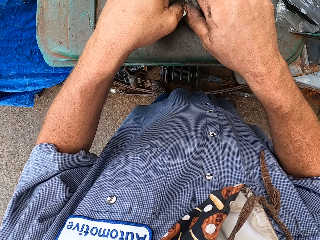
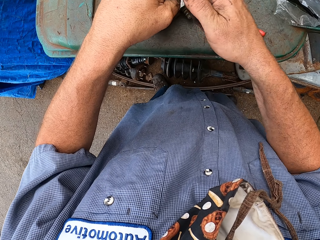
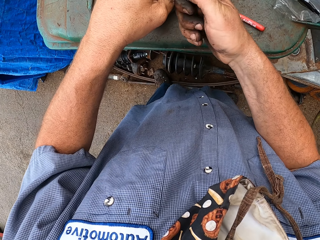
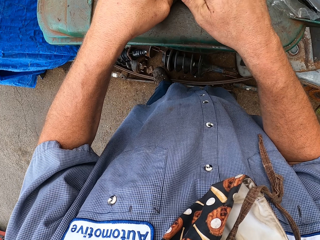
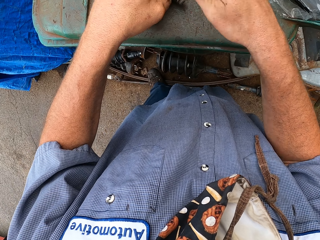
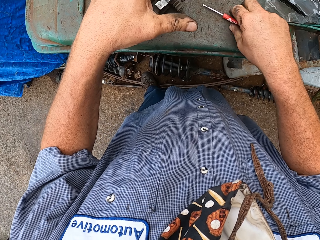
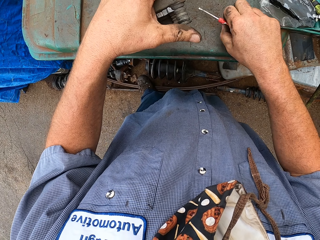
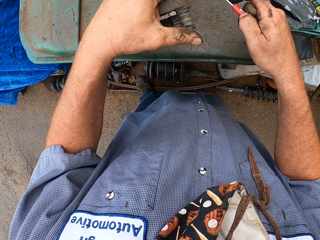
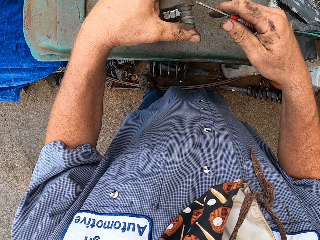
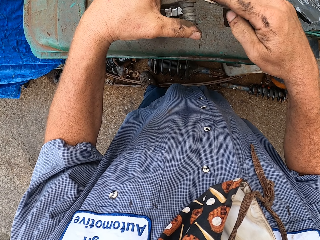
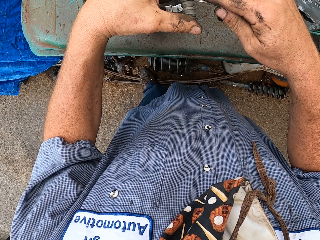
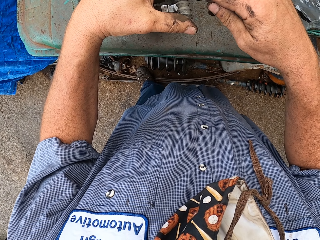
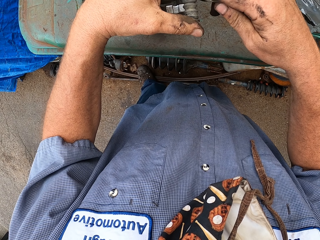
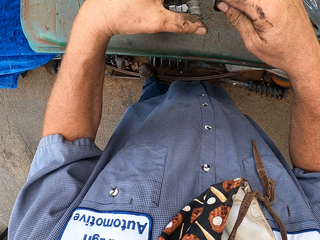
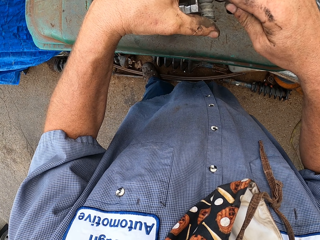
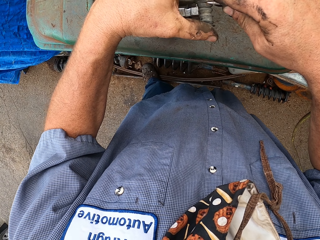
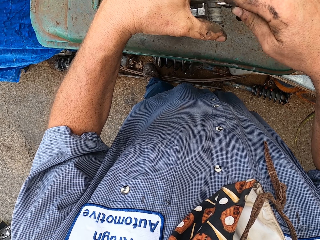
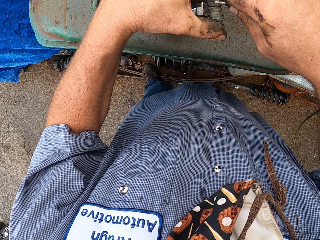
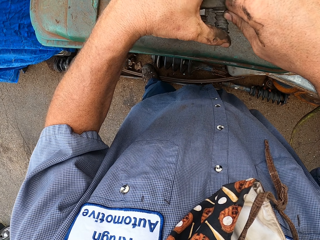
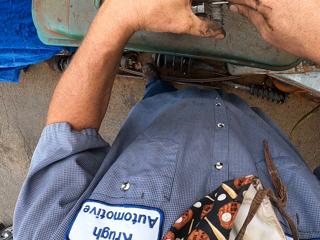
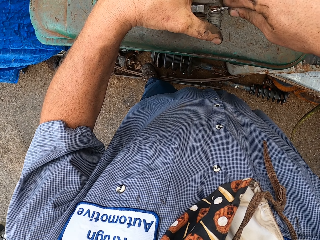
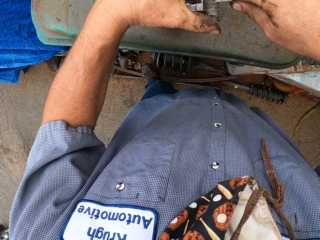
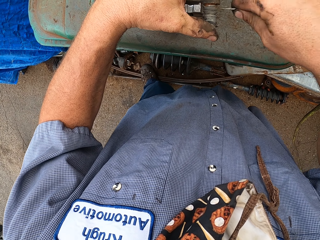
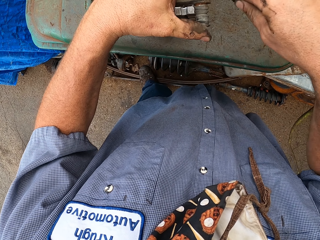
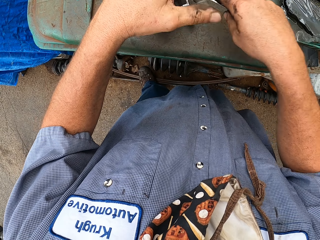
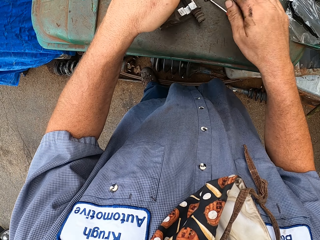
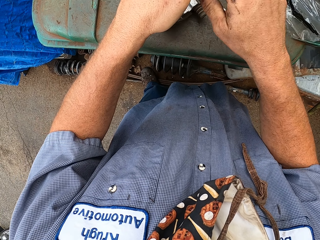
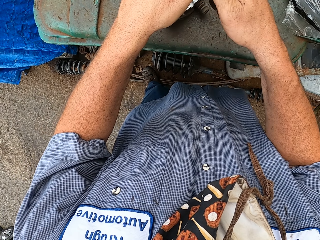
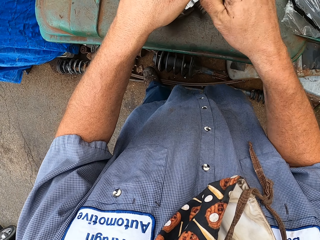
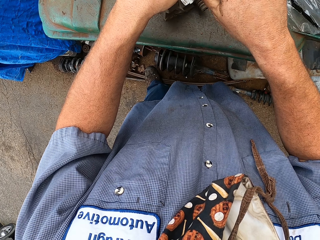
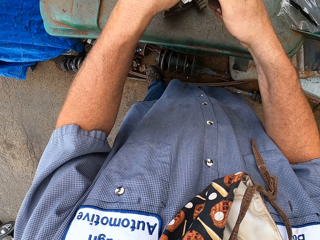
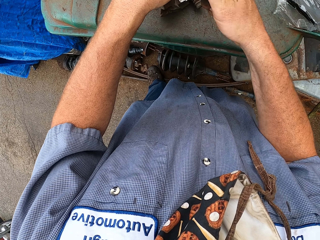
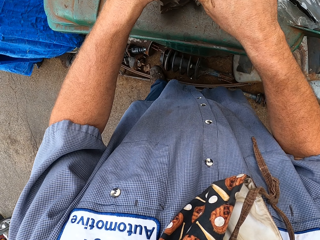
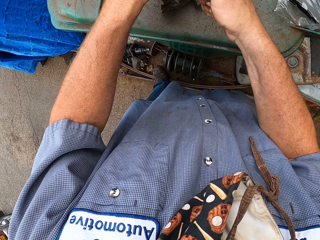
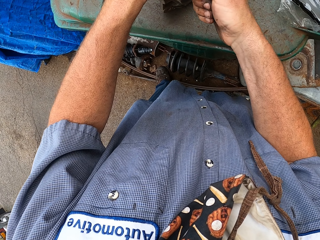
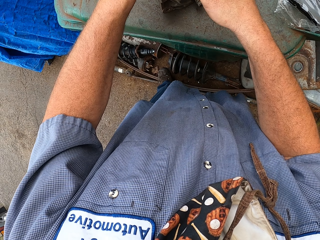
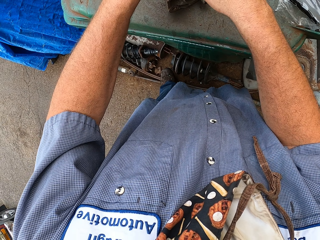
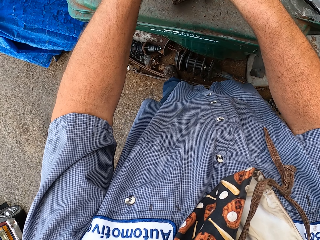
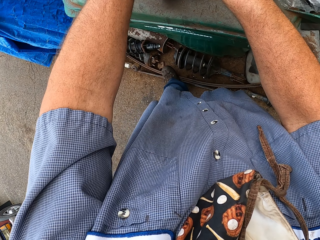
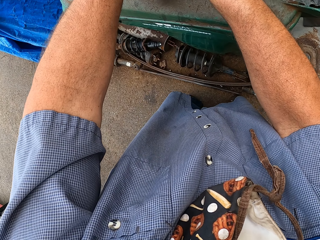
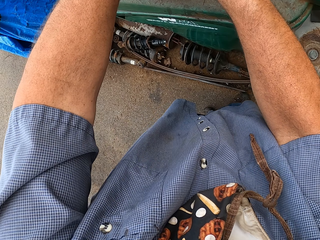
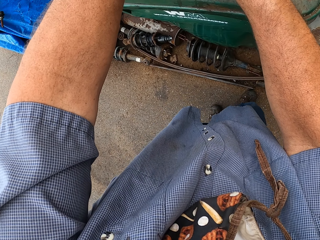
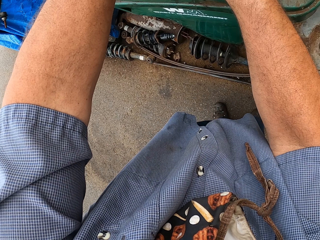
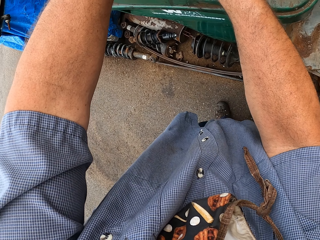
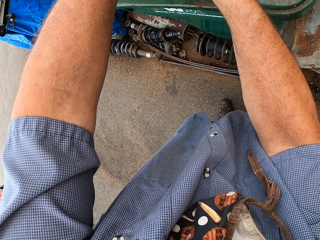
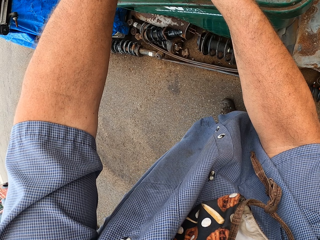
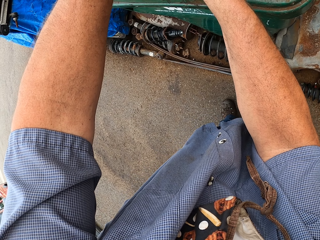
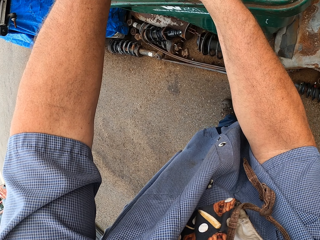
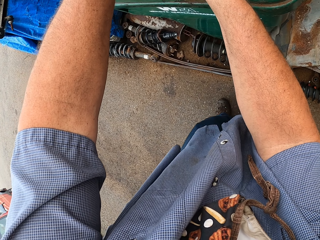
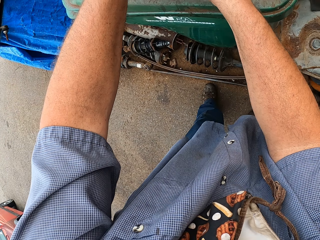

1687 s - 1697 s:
The camera wearer removes a large screw from the metal object. They pick up a mini screwdriver on top of the dustbin. They remove a large screw from the metal object with something. They place something on the bucket. They remove a large screw from the metal object.

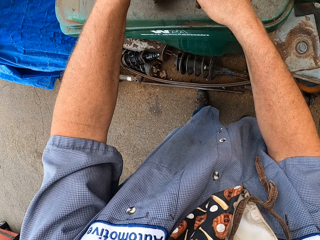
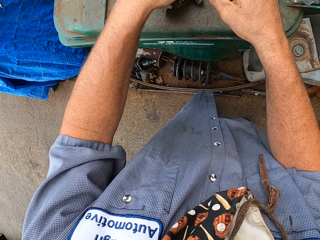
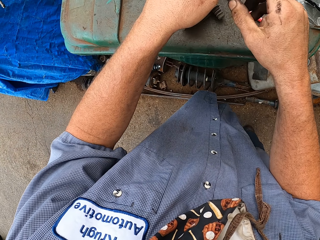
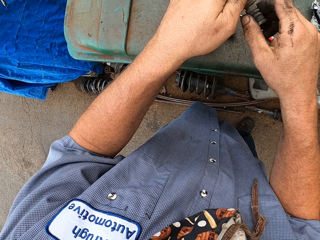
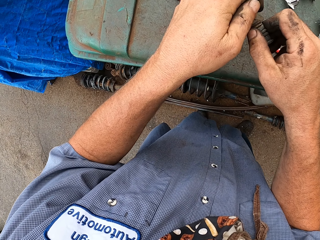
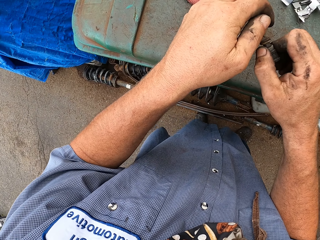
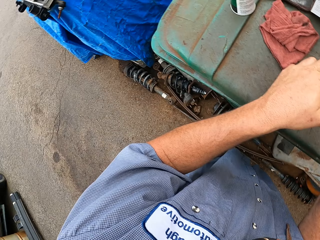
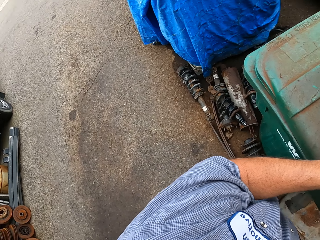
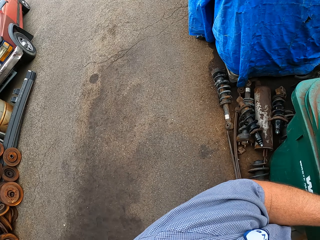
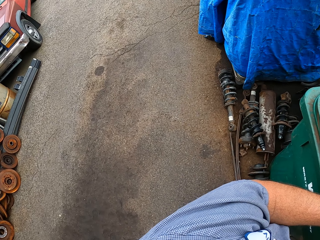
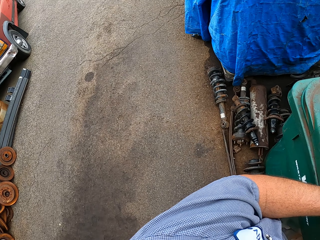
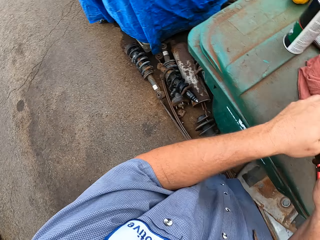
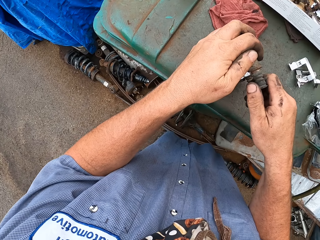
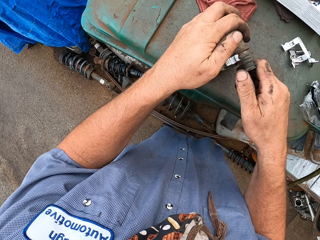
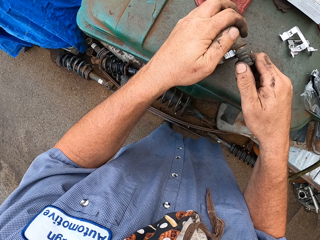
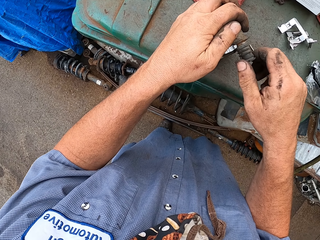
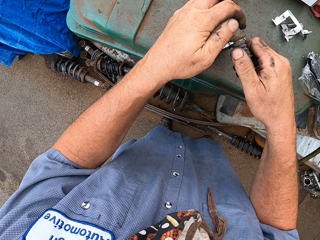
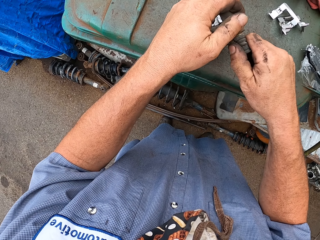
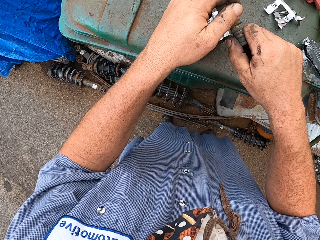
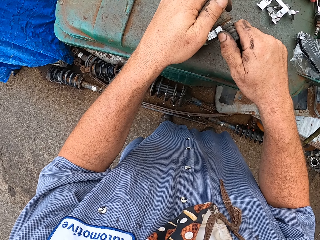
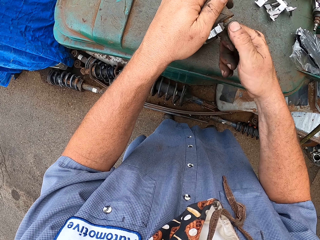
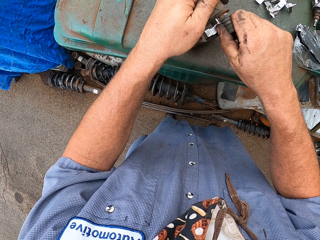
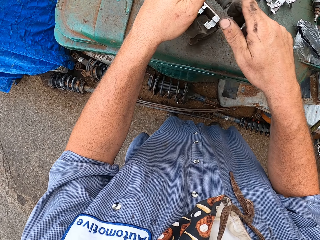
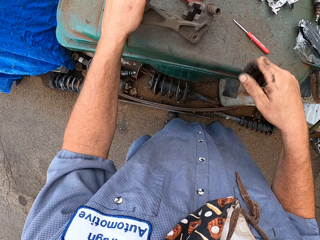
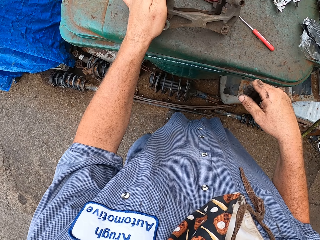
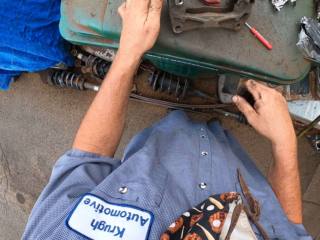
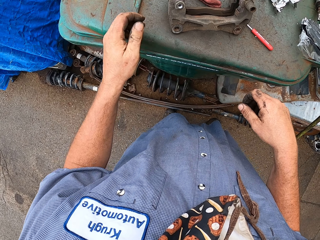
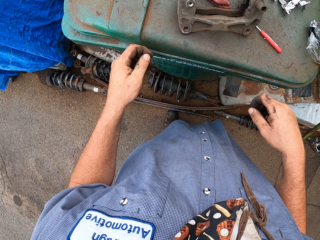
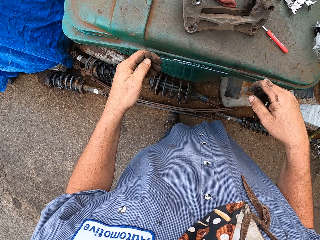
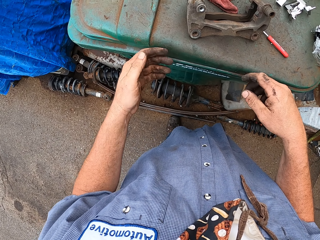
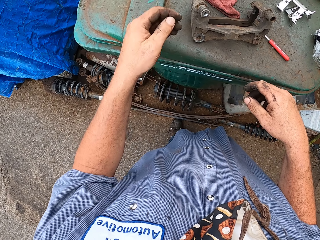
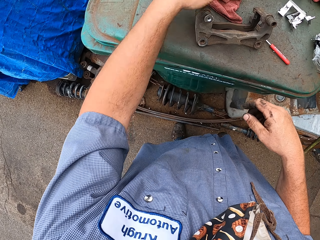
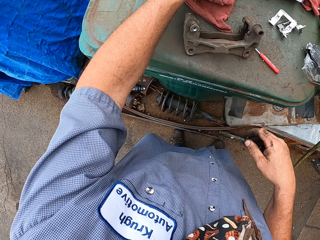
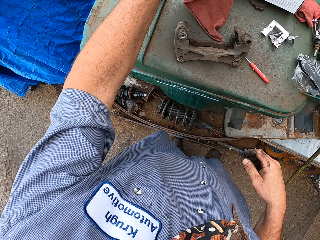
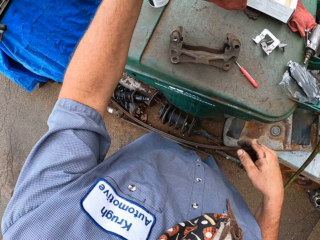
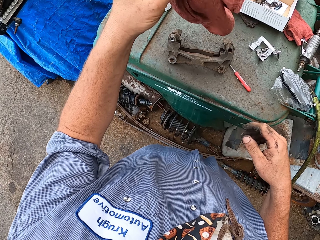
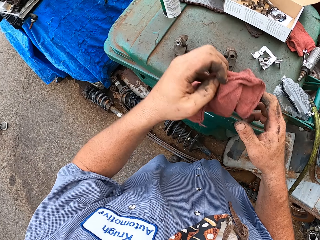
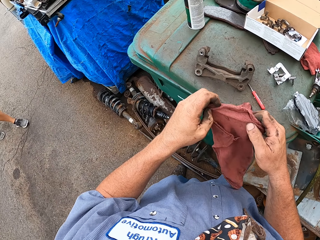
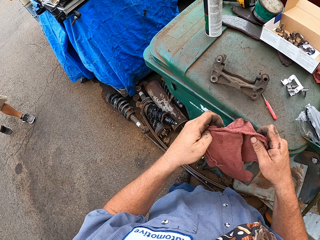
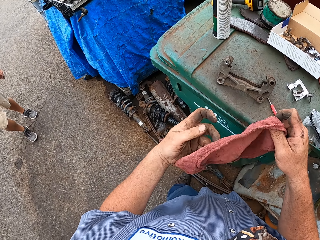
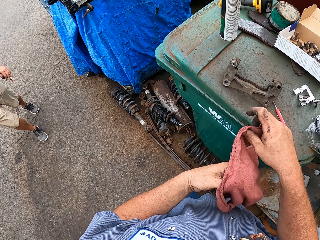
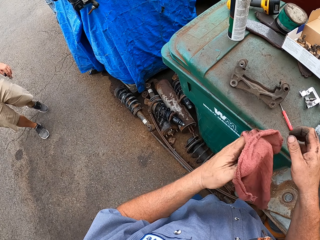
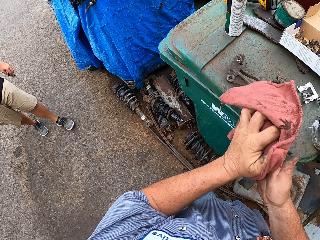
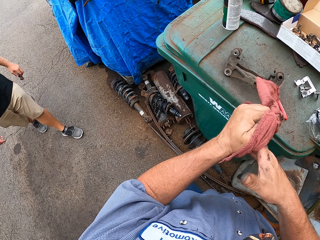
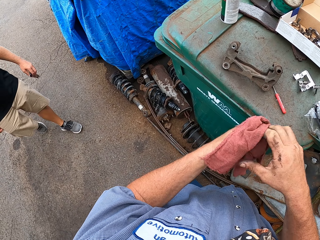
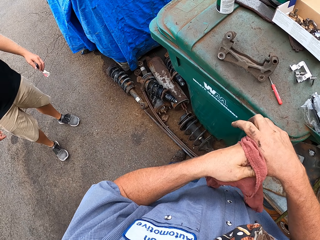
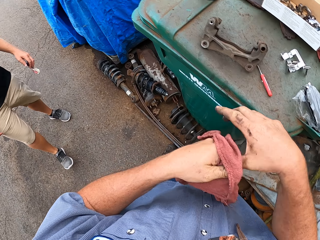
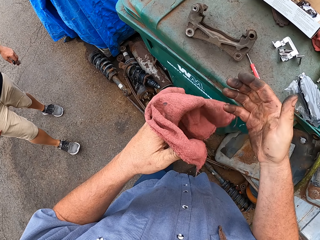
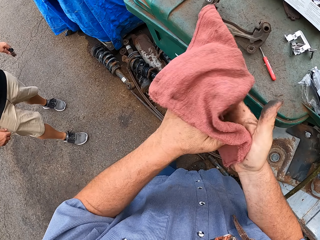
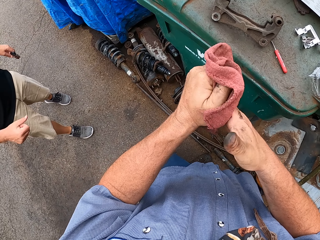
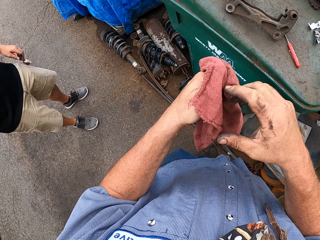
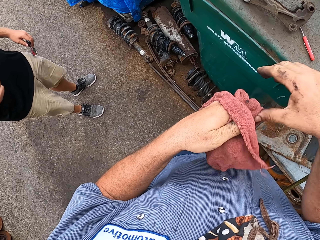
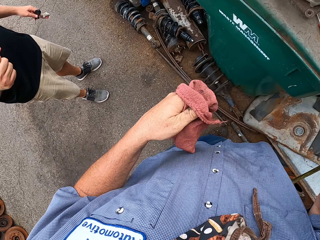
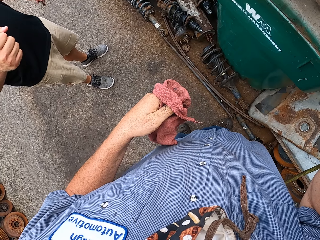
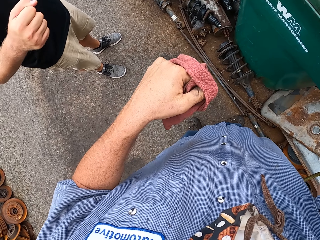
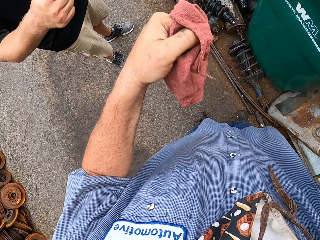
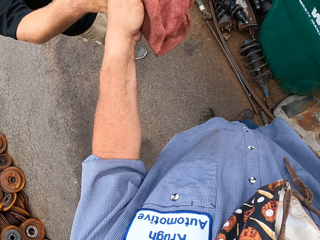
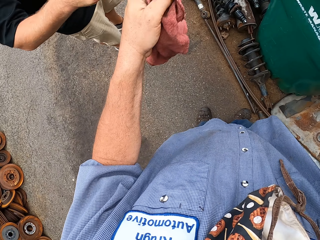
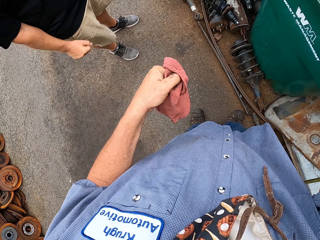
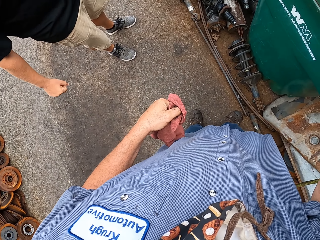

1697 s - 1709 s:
The camera wearer looks left. They look forward. They remove a rubber part from the metal part. They remove a large screw from the metal object with something. They place the metal object on the bucket. They pick up a towel from the top of the bin and wipe hands with the towel. They converse with a person. They greet the person. They tap the front of the fists with the person.
